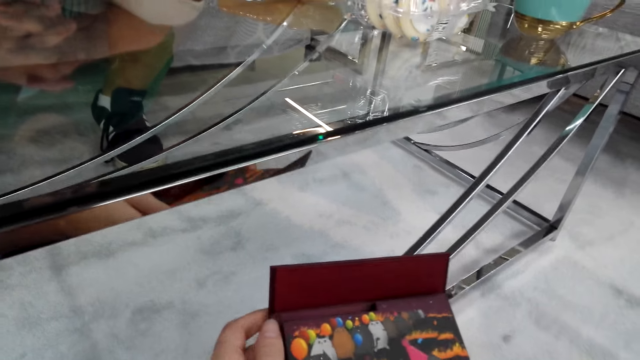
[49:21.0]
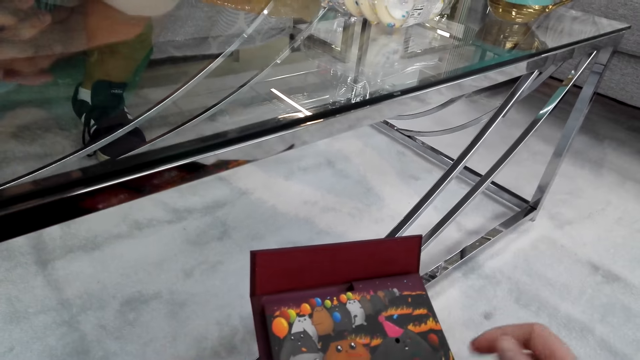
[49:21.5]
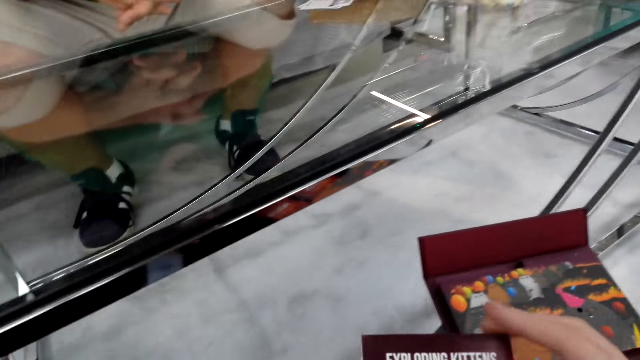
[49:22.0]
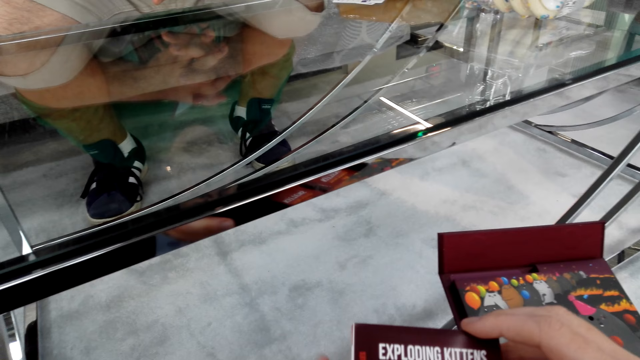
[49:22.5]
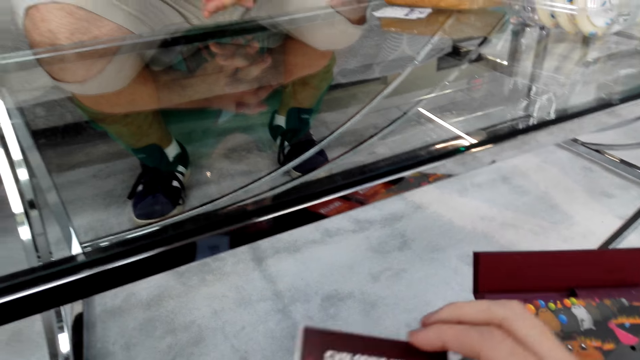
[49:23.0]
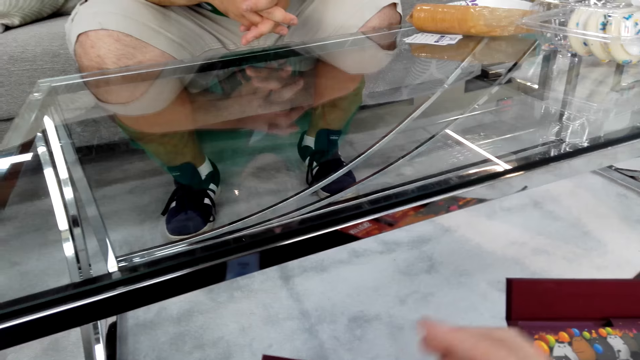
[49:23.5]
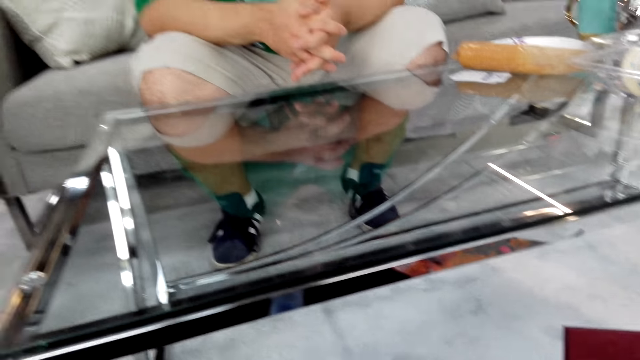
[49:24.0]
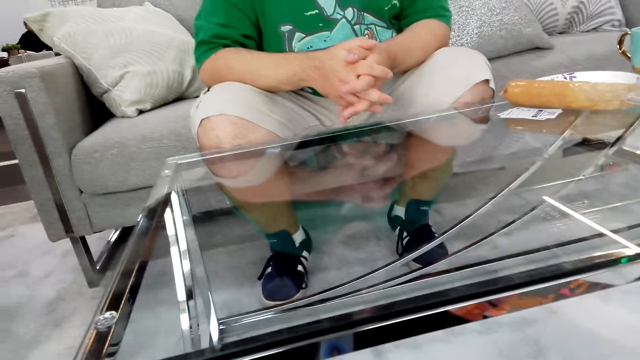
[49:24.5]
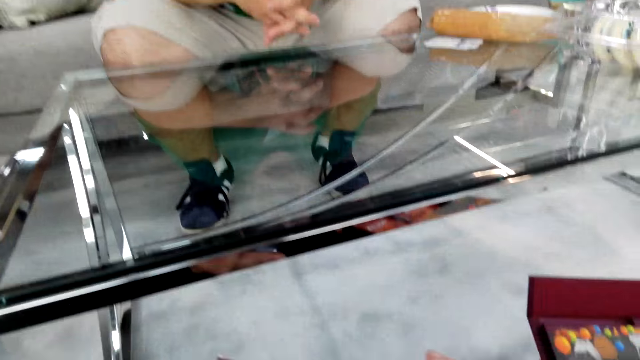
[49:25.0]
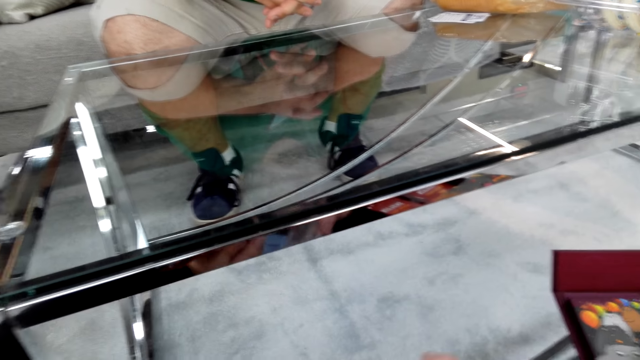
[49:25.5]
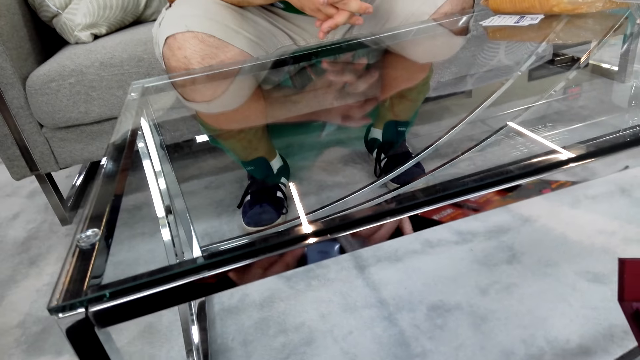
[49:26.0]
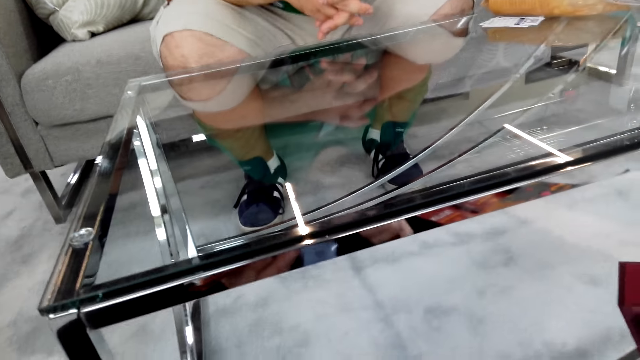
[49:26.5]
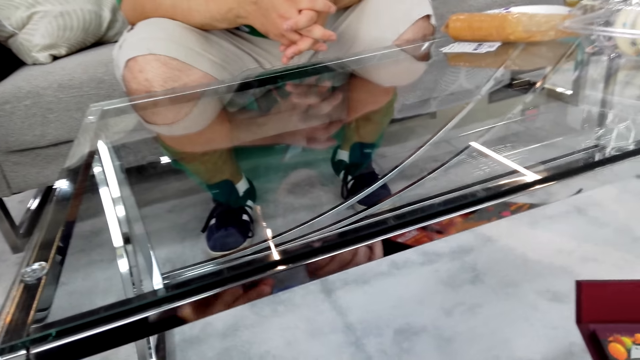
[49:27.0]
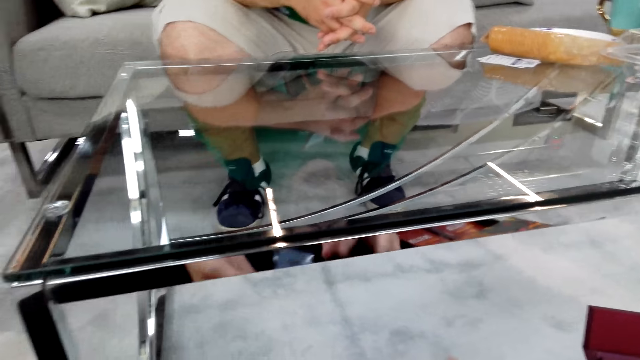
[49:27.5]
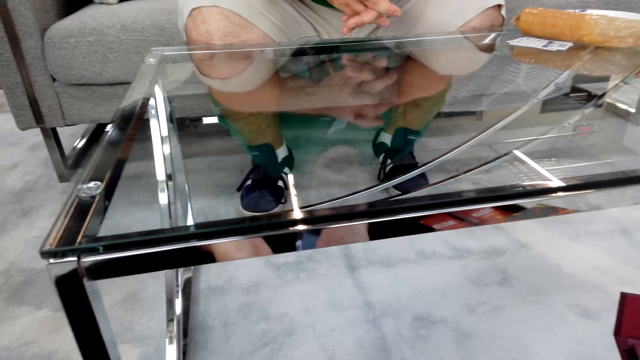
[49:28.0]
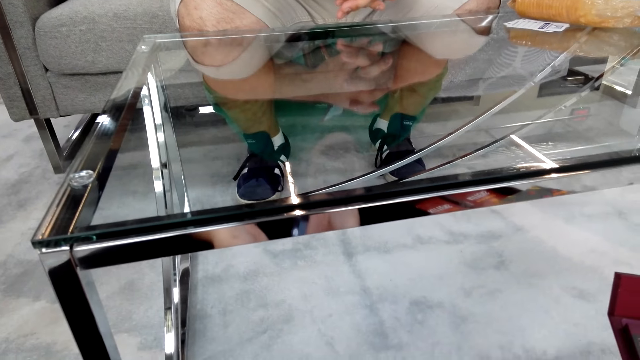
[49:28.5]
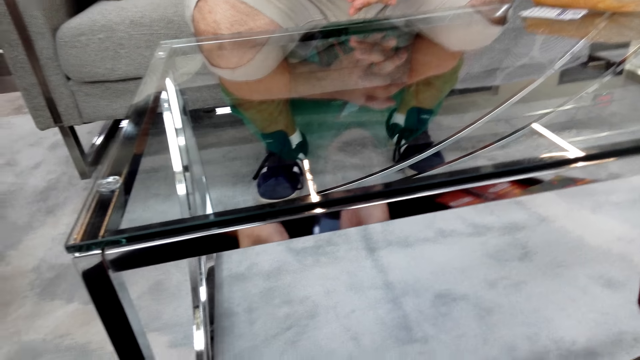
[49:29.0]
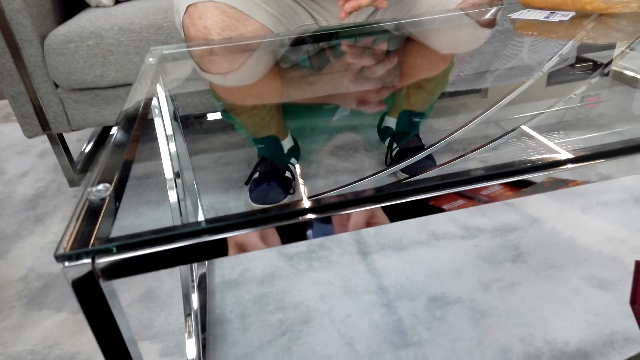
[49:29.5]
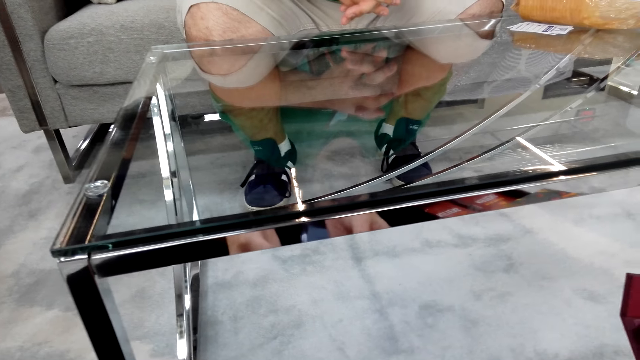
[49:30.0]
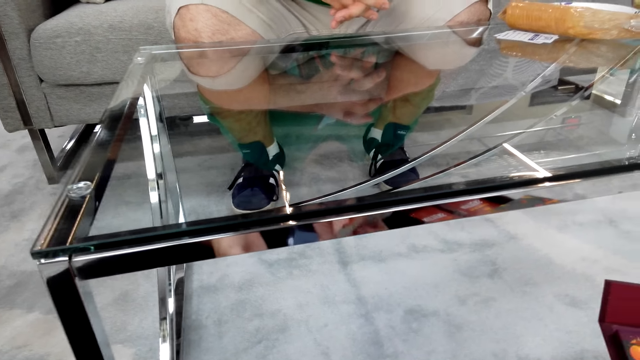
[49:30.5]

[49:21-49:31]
The camera wearer talks. A man talks. The camera wearer talks.

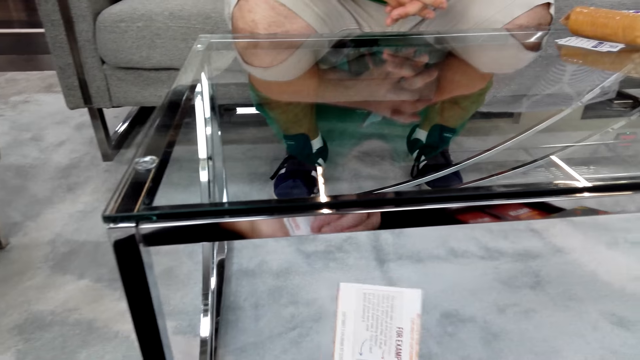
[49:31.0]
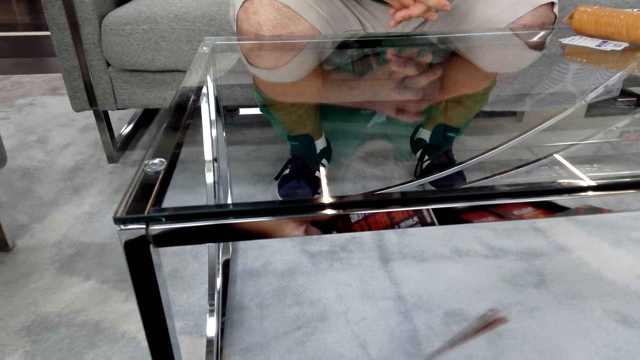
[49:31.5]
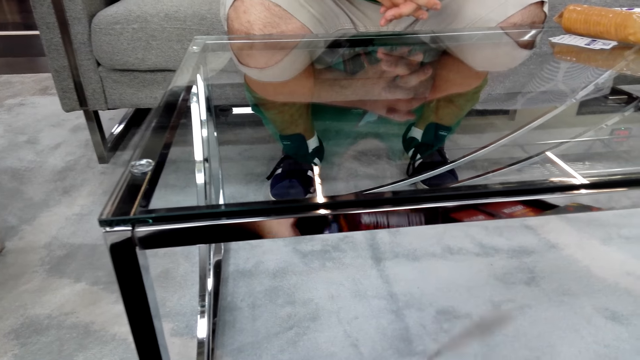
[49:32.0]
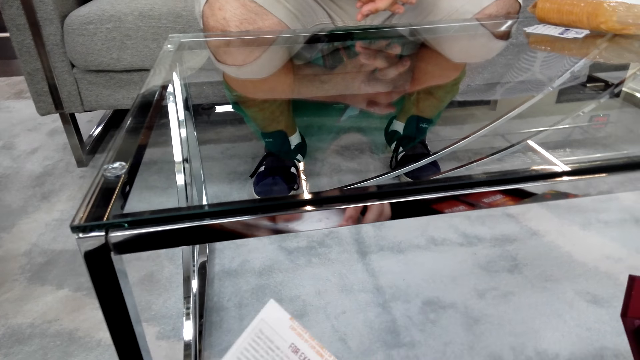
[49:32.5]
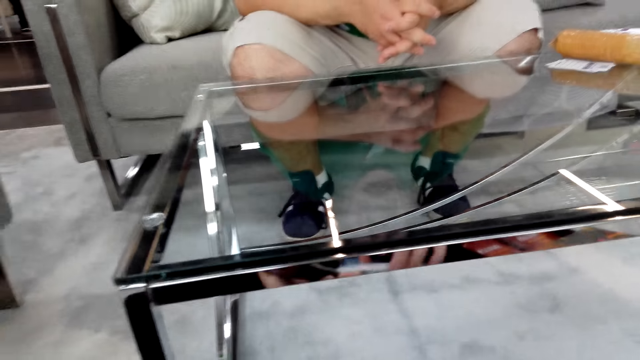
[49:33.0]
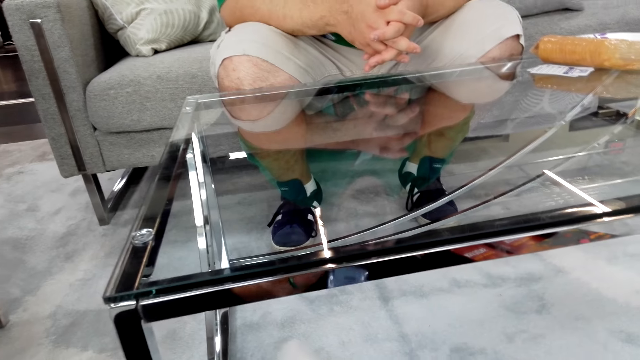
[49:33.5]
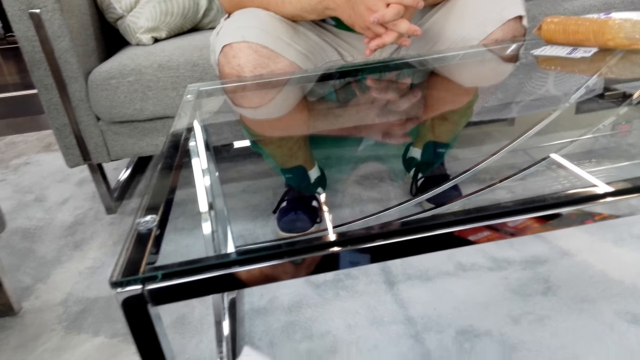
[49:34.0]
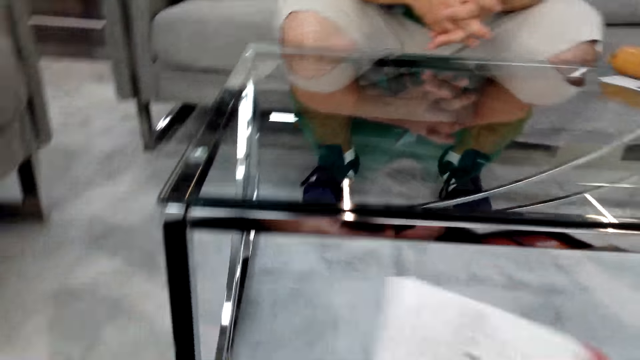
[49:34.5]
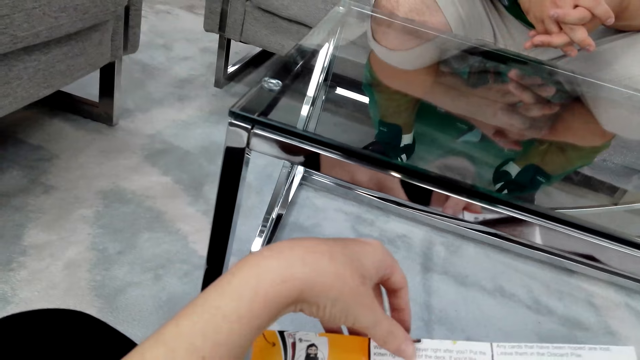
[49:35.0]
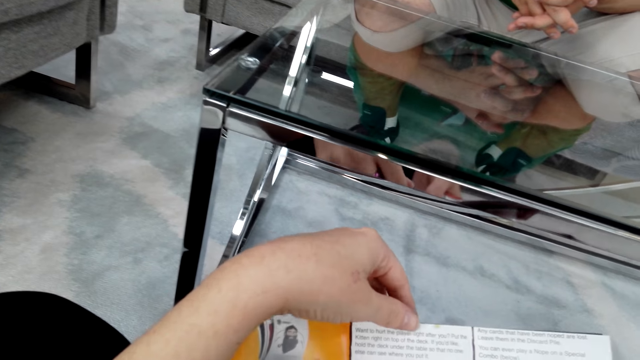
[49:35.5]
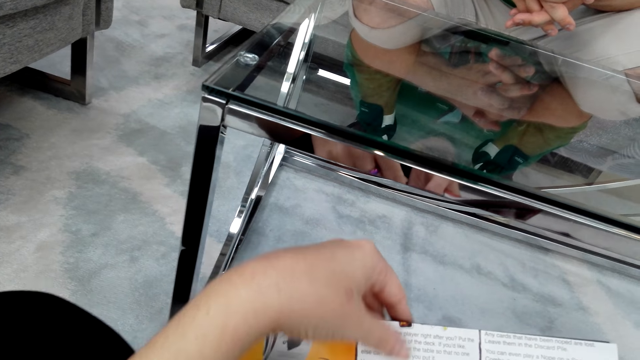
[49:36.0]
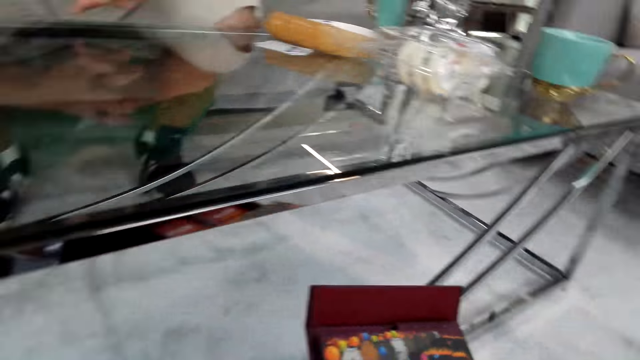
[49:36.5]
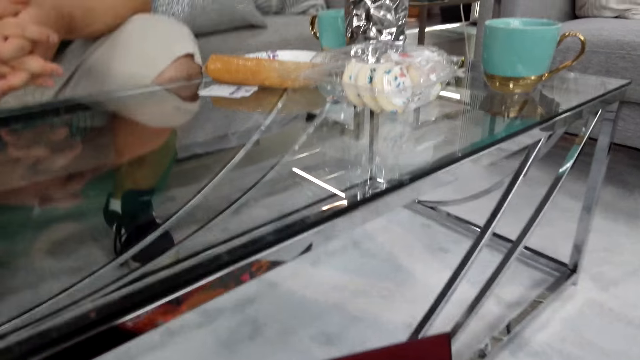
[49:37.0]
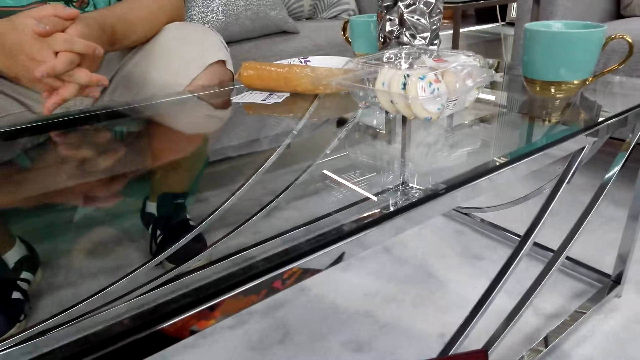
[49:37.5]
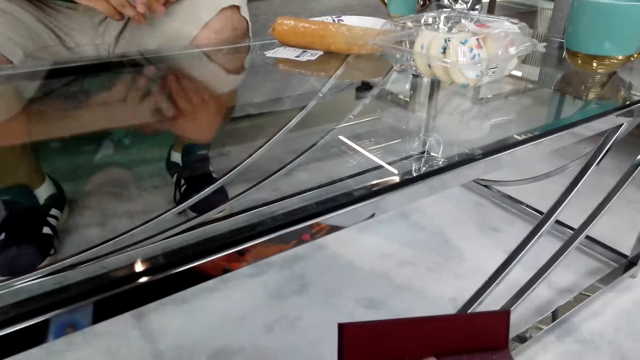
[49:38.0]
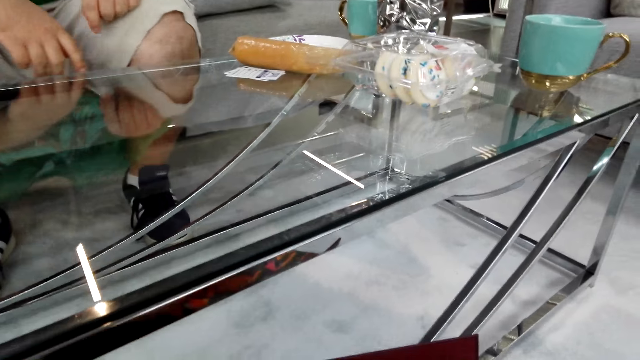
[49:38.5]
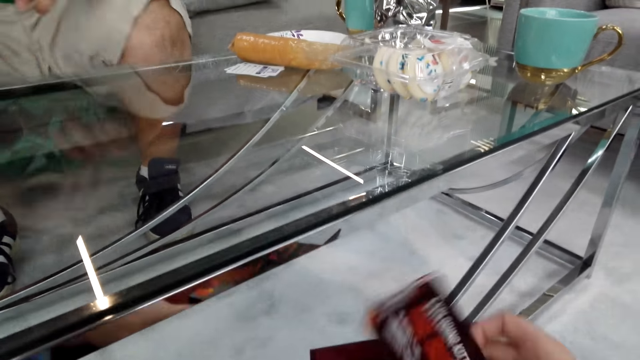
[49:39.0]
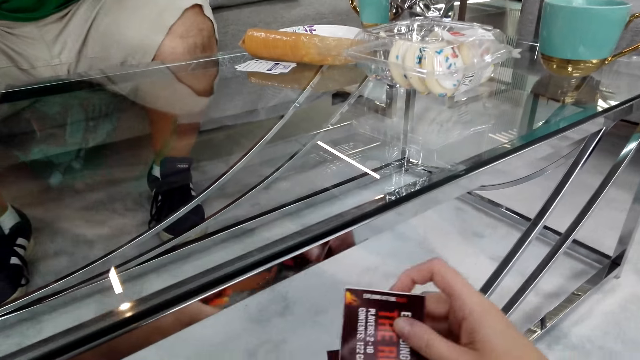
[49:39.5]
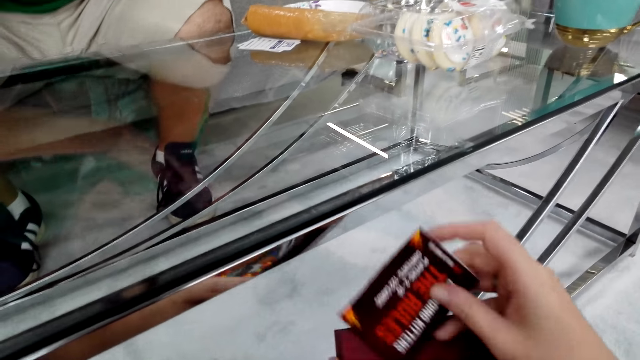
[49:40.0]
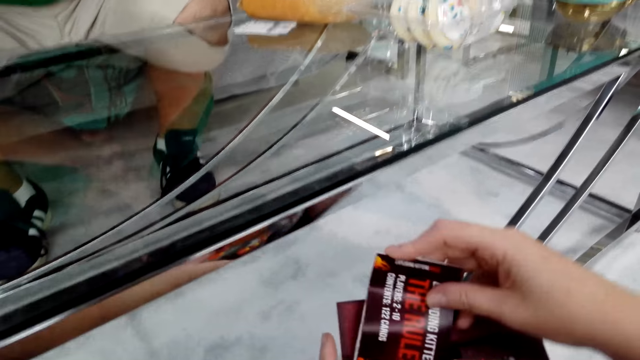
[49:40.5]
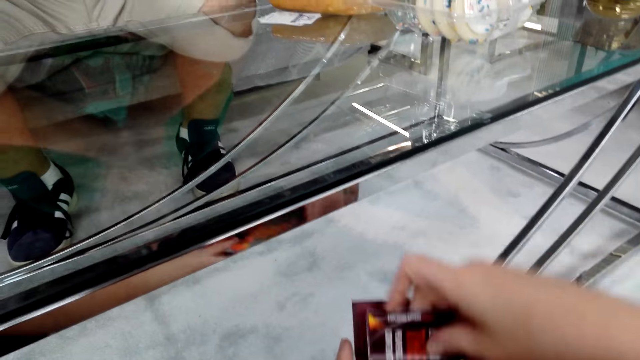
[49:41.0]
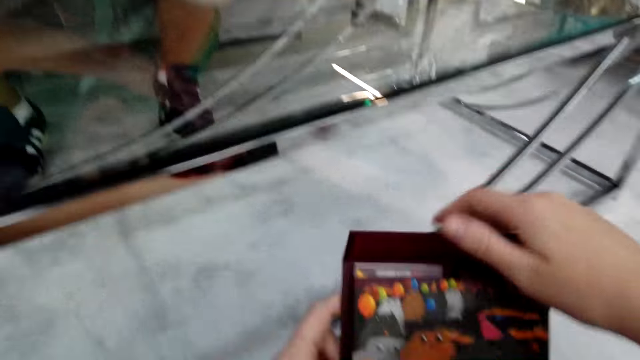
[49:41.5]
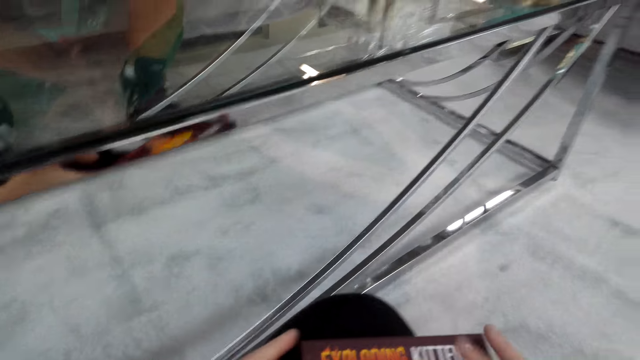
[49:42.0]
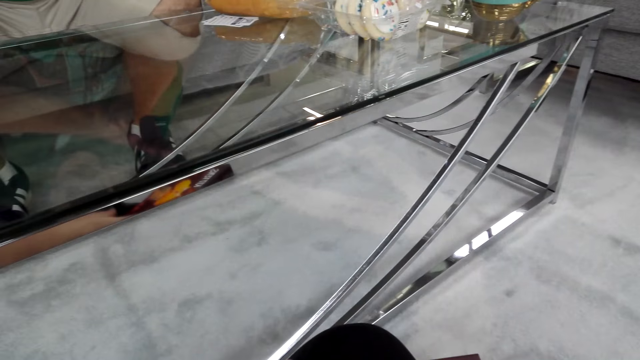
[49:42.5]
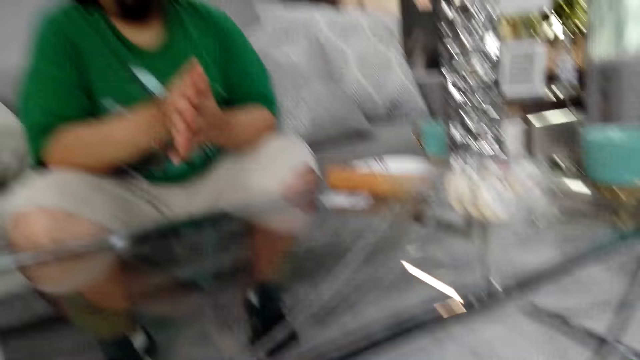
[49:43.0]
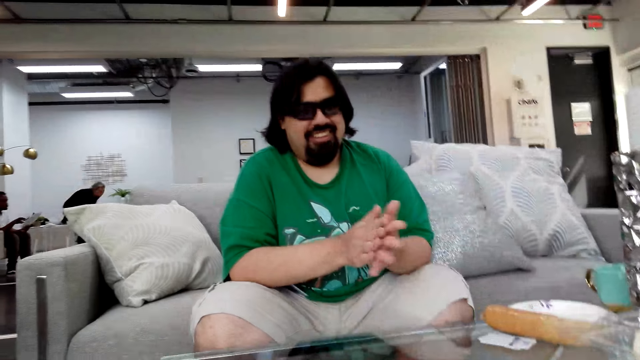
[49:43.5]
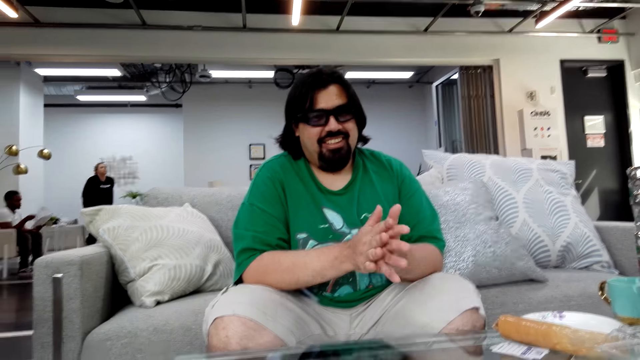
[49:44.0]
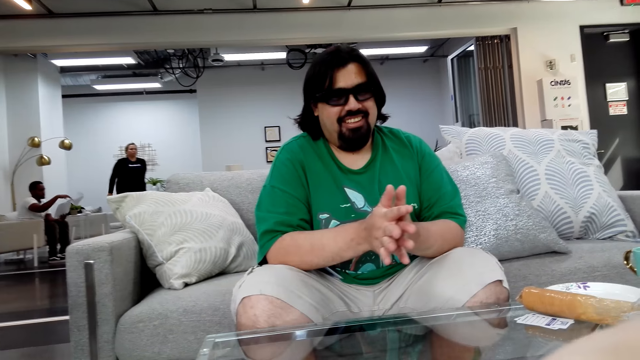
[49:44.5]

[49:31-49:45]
The man talks. The camera wearer talks. The man laughs. The camera wearer laughs. They talk and return the instruction card in the box. They close the box. The man claps his hands.
